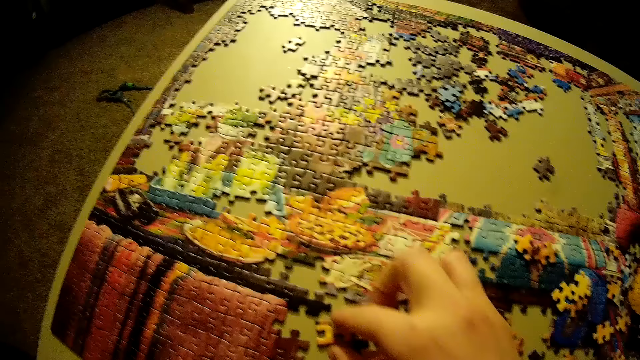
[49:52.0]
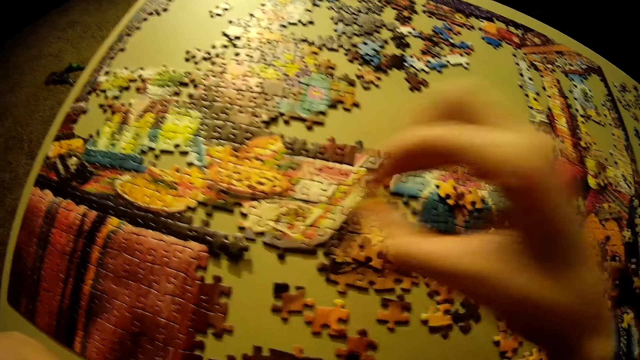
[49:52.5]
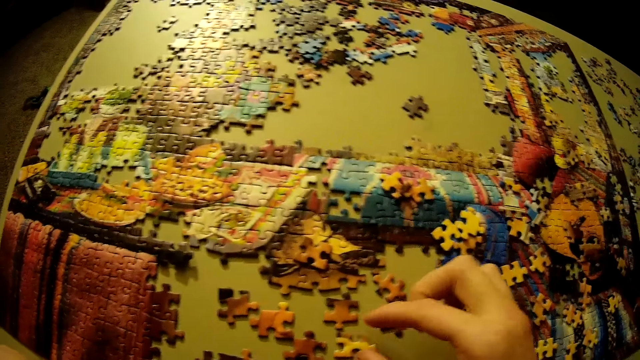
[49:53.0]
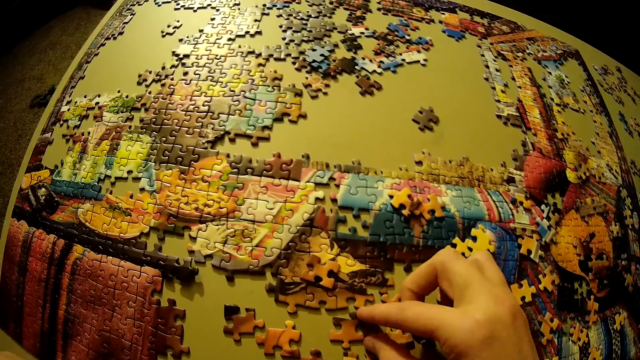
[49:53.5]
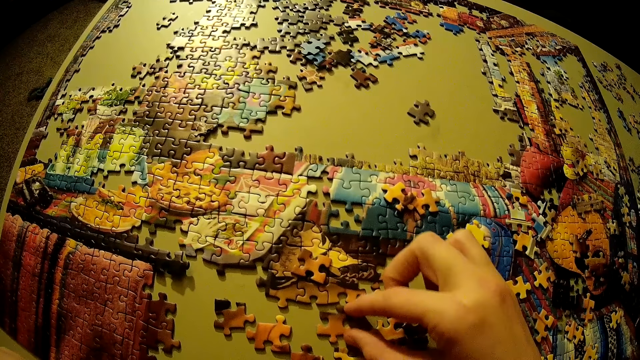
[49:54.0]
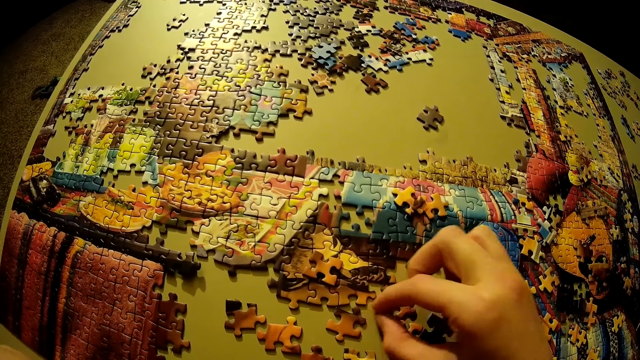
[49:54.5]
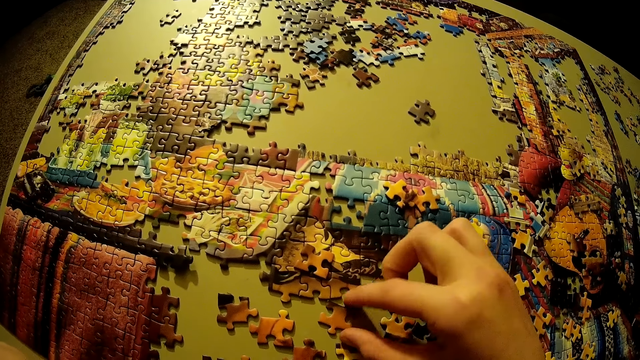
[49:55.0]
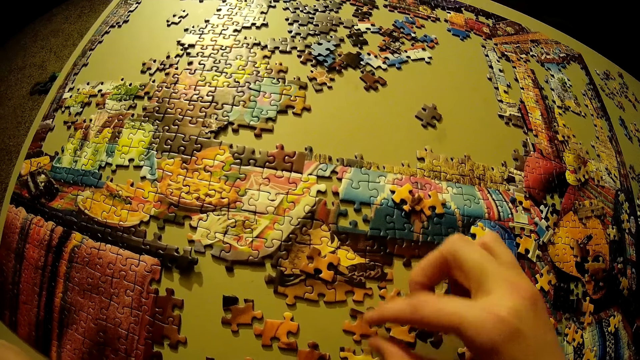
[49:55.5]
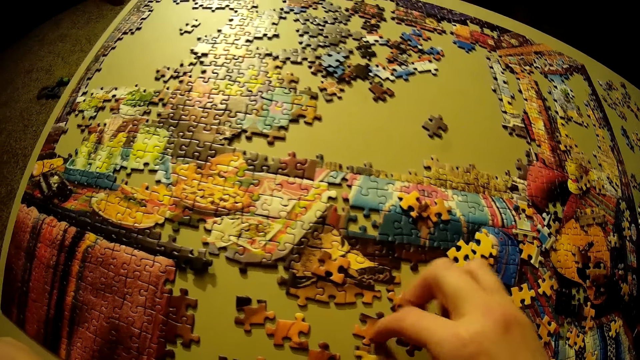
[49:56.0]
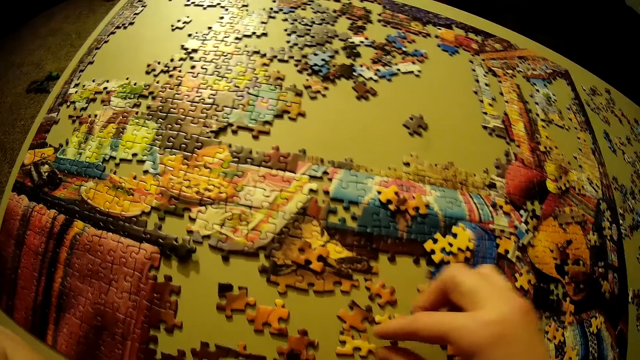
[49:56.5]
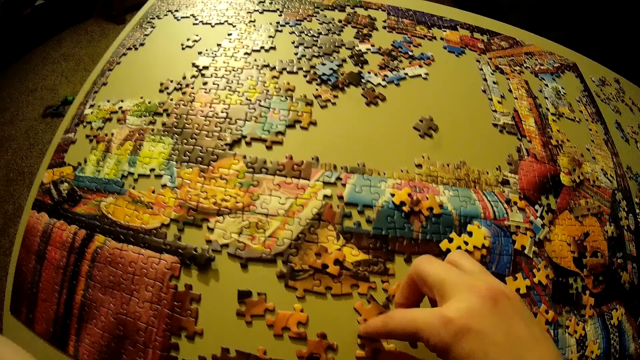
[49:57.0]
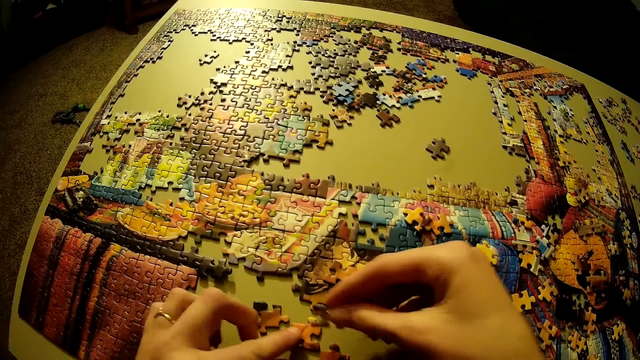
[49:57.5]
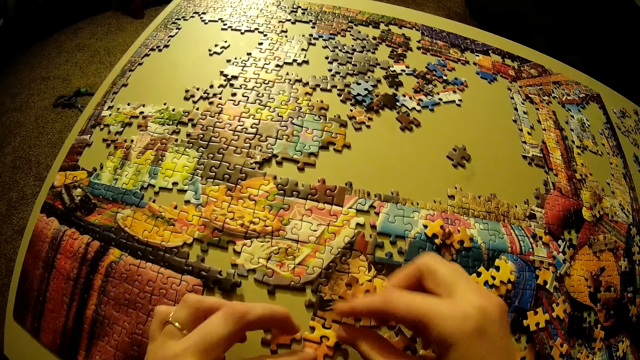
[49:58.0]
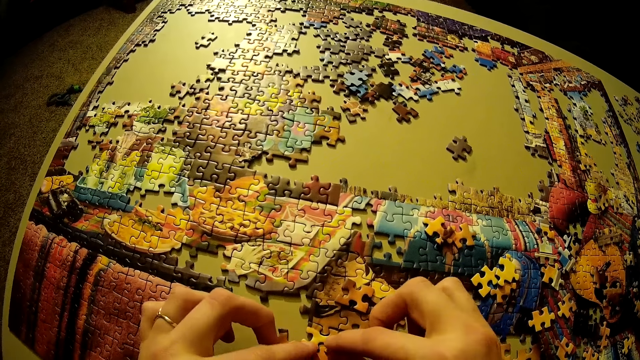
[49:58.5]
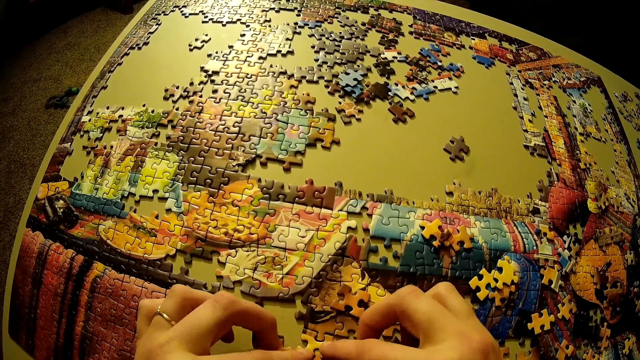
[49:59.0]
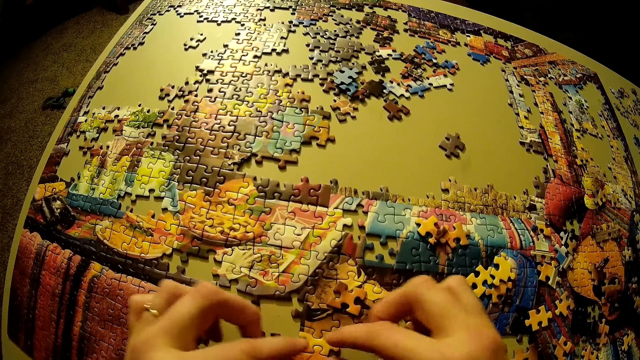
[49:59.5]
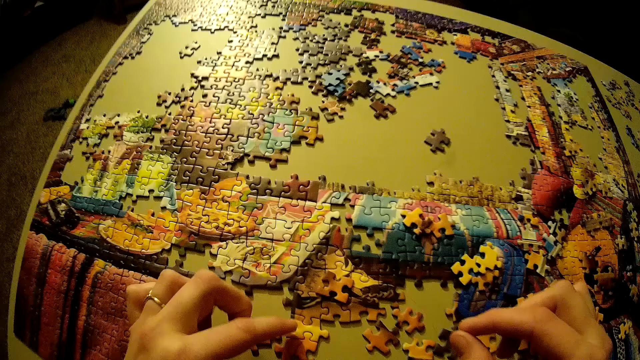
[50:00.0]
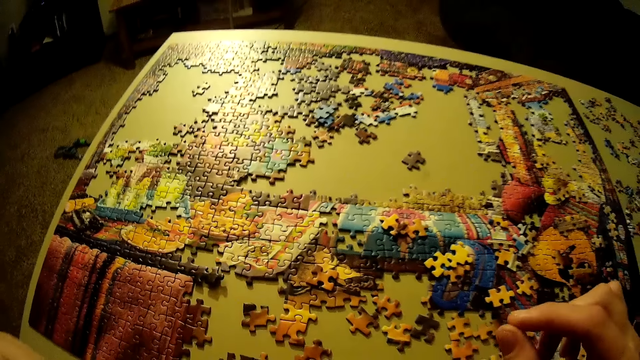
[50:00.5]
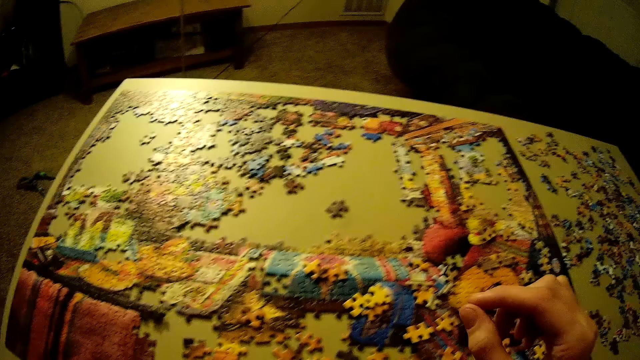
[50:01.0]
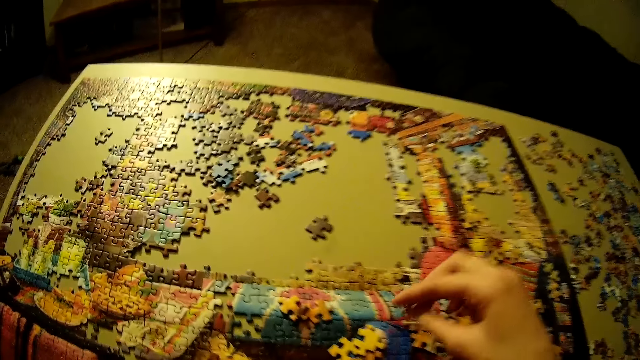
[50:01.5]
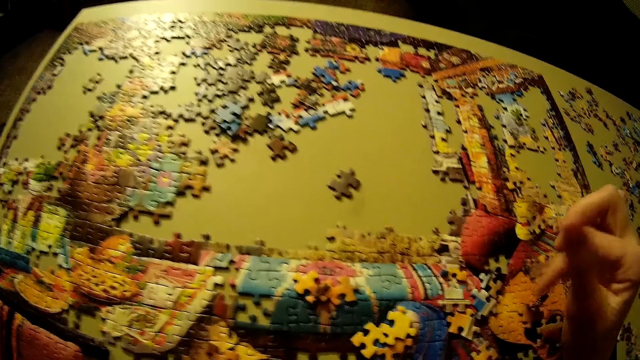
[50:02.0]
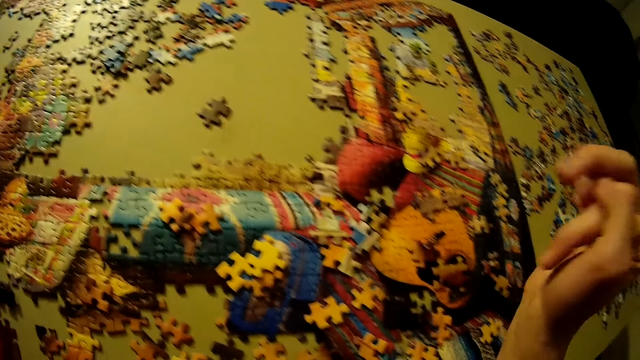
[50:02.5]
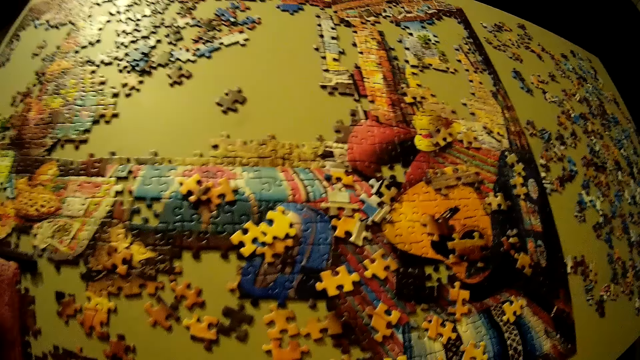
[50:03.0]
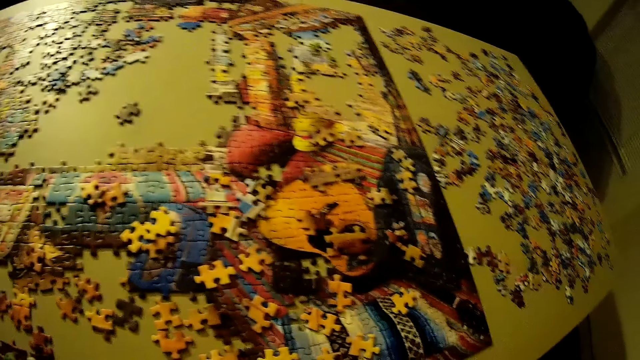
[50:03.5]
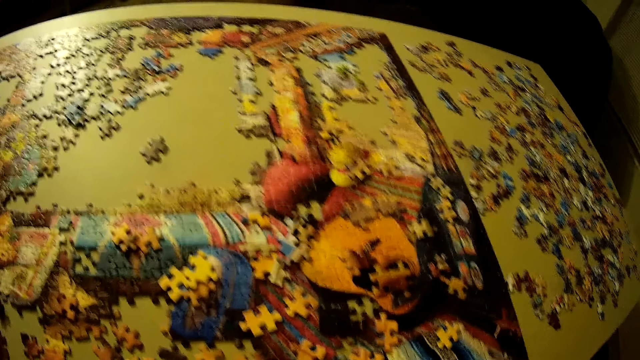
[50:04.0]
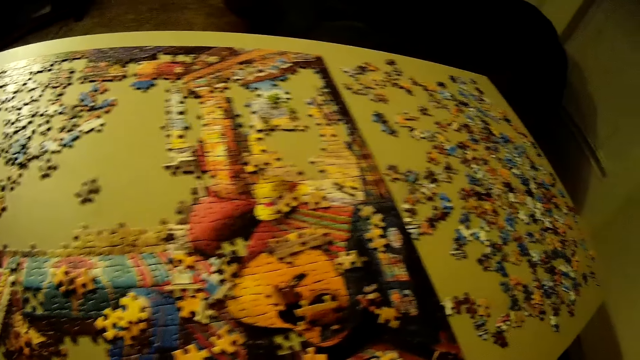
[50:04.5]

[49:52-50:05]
The camera wearer looks around the table. They pick a puzzle piece from the table and place the puzzle piece on the table. They pick the puzzle piece. They connect two puzzle pieces. They look around the table.

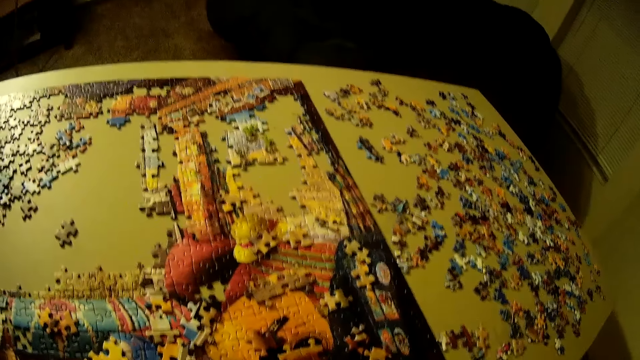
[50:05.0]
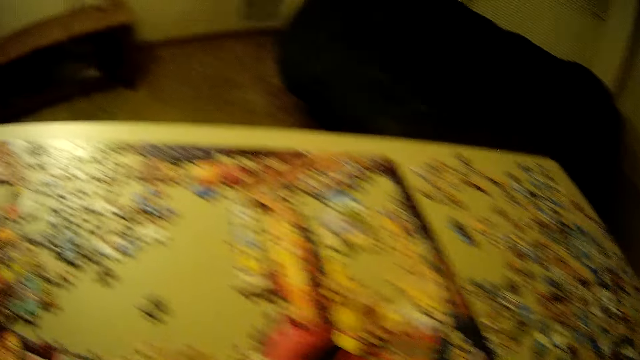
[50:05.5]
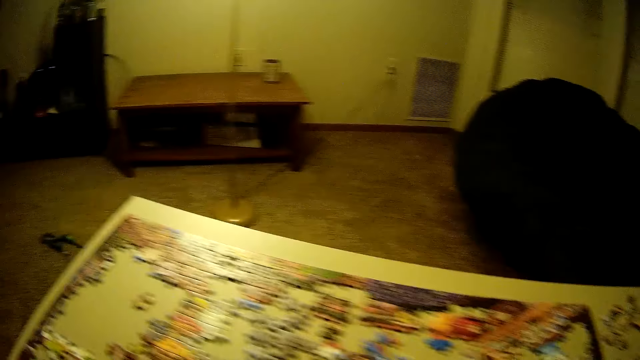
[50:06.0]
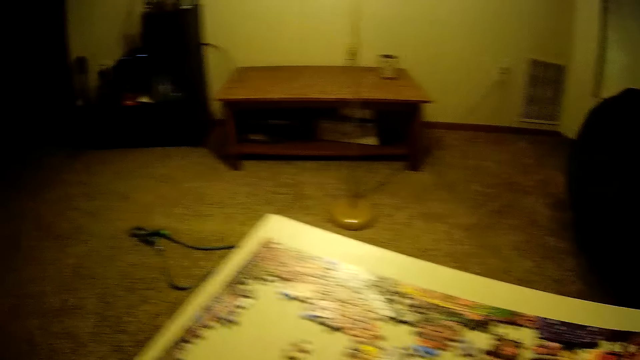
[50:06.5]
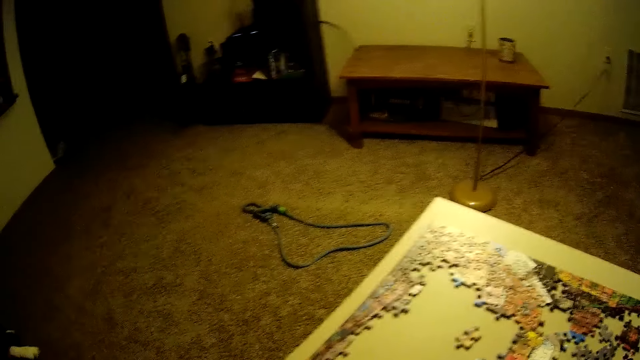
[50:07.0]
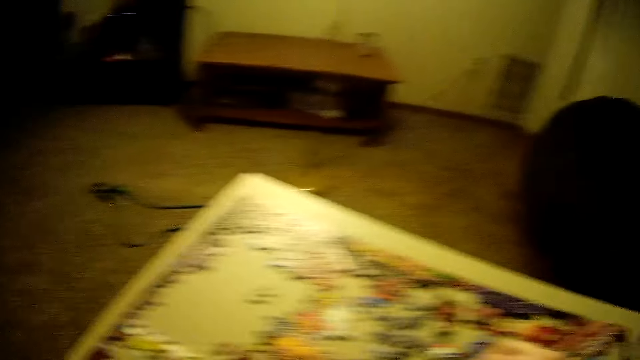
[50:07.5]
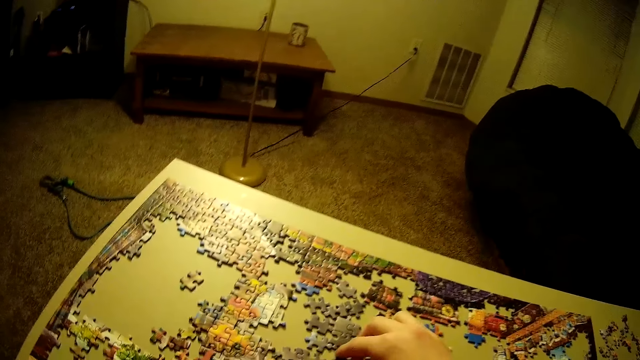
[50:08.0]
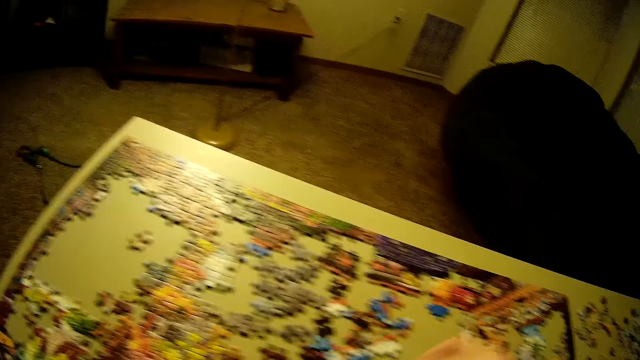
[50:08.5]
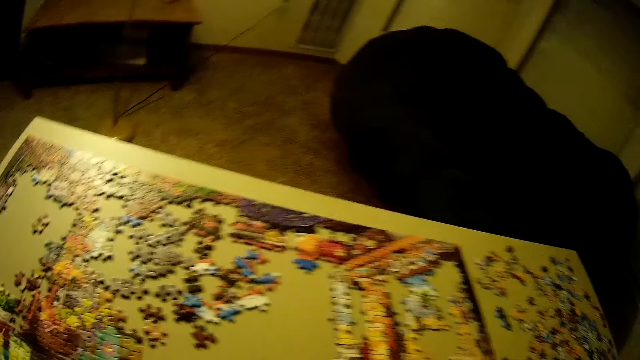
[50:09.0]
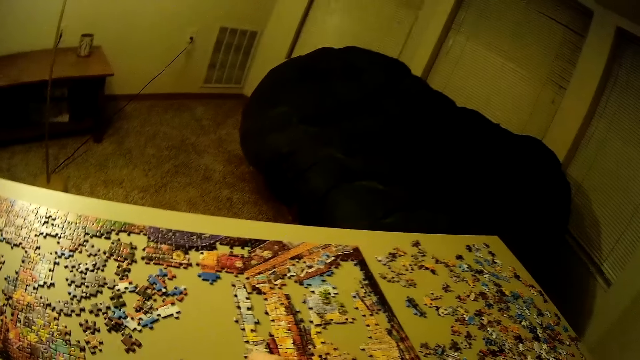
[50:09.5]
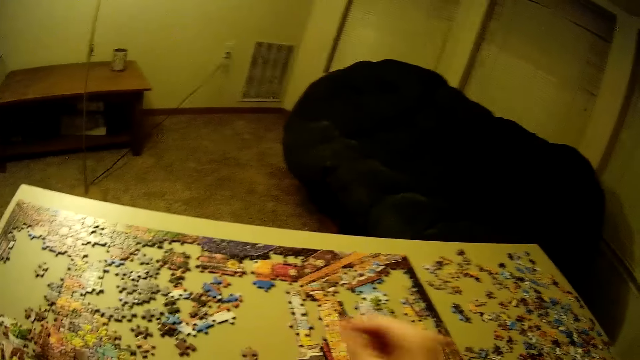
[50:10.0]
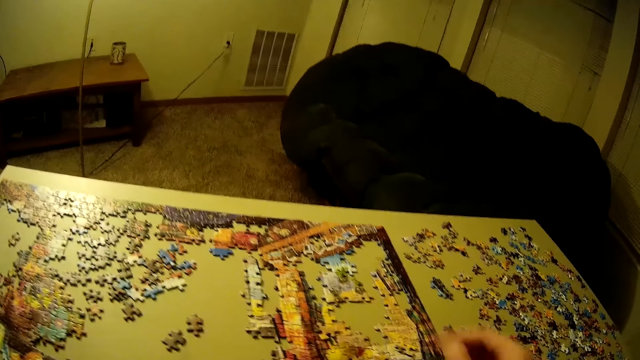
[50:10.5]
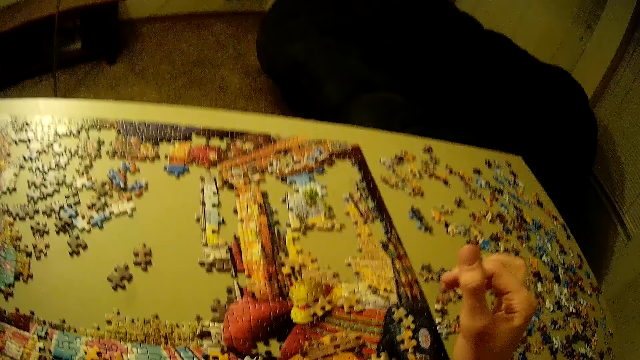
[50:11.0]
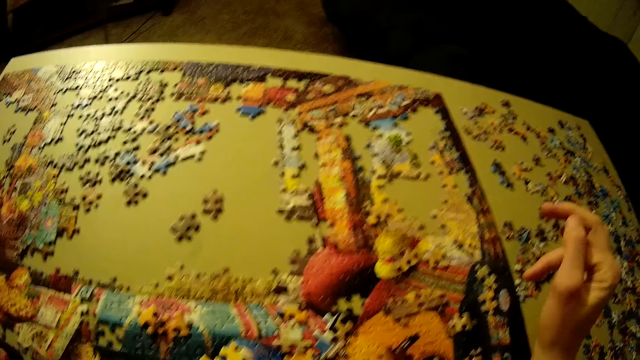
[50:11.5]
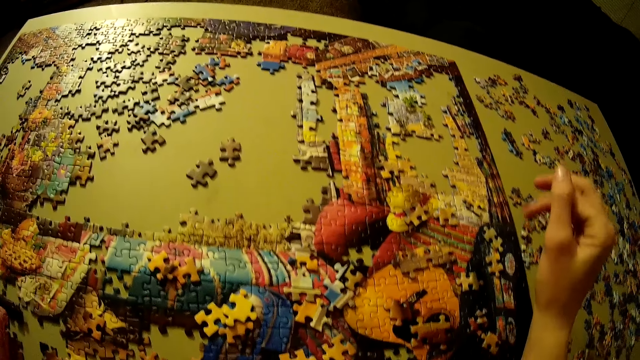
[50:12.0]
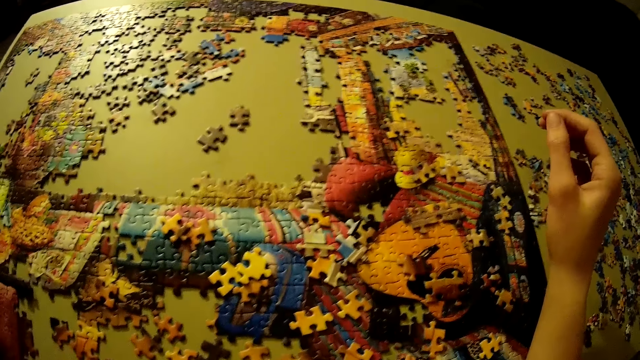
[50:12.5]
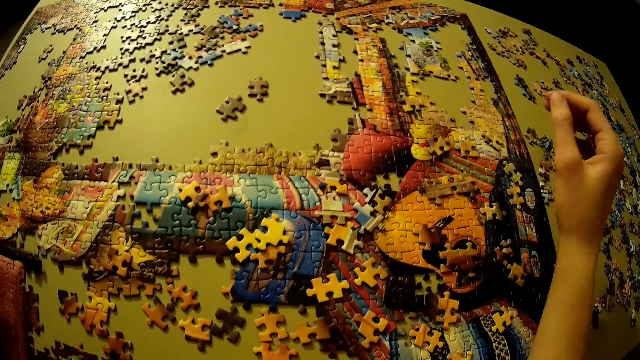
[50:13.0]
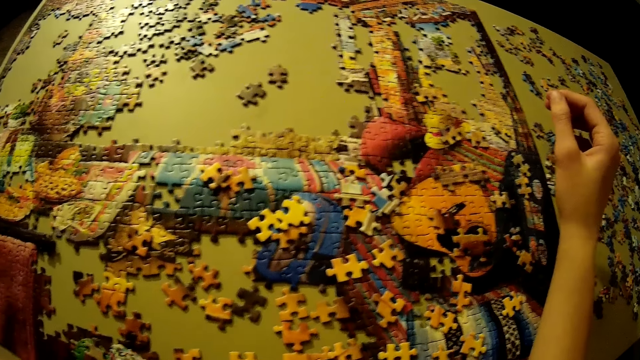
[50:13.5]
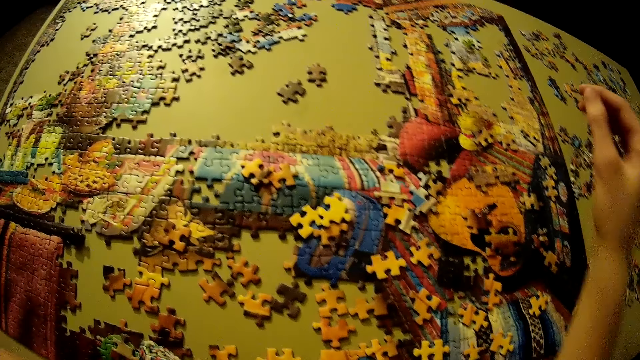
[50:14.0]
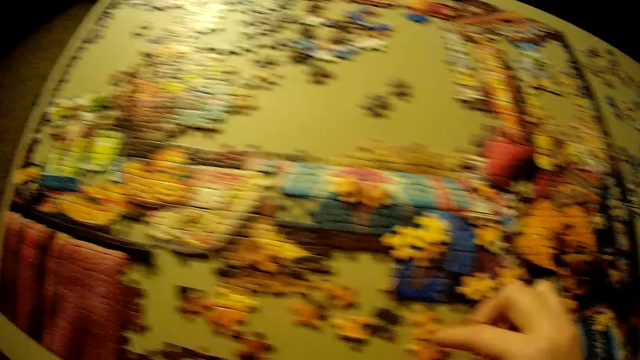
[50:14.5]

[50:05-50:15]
The camera wearer holds the puzzle piece. They look around the table.
